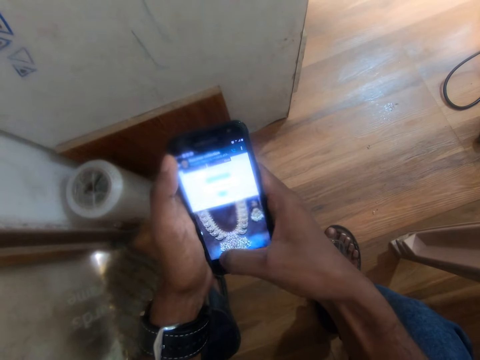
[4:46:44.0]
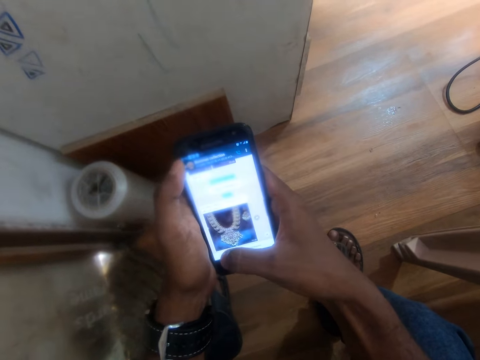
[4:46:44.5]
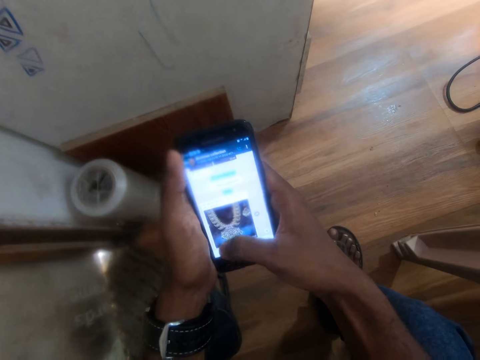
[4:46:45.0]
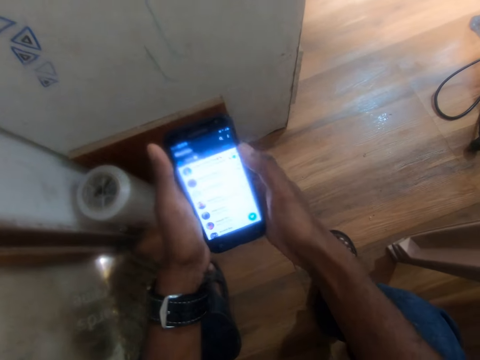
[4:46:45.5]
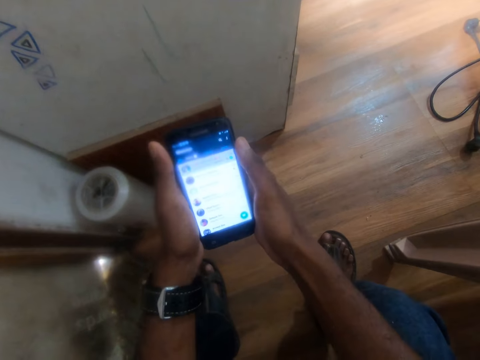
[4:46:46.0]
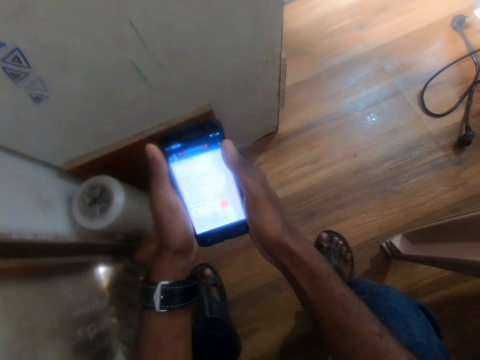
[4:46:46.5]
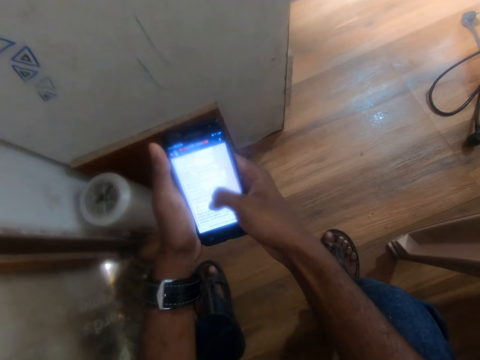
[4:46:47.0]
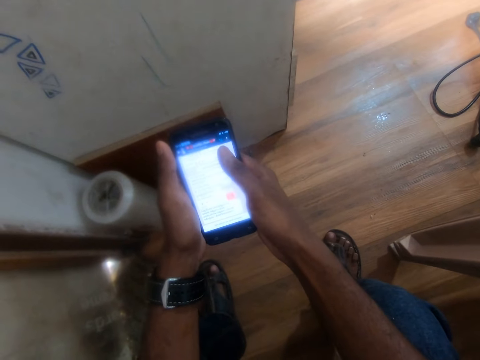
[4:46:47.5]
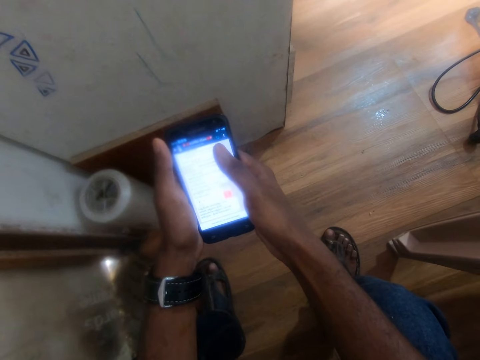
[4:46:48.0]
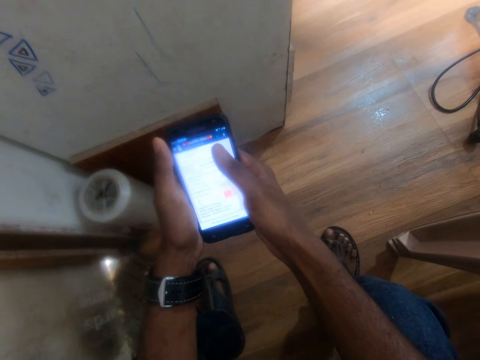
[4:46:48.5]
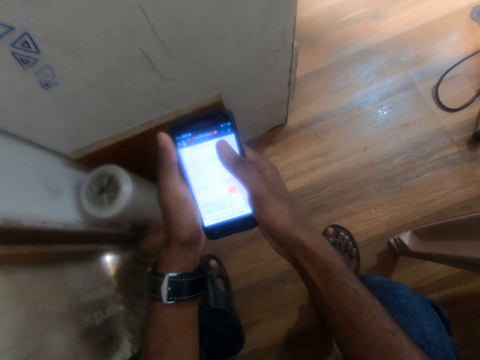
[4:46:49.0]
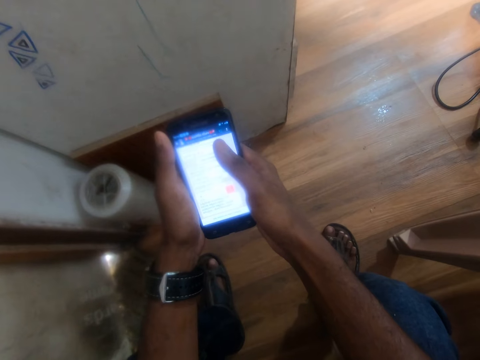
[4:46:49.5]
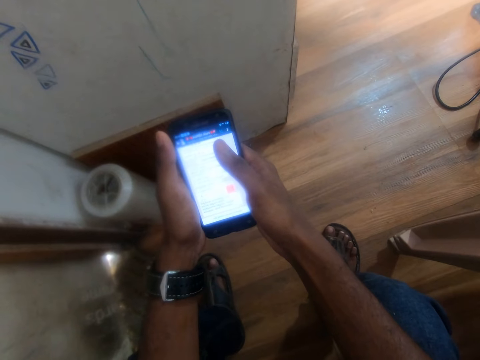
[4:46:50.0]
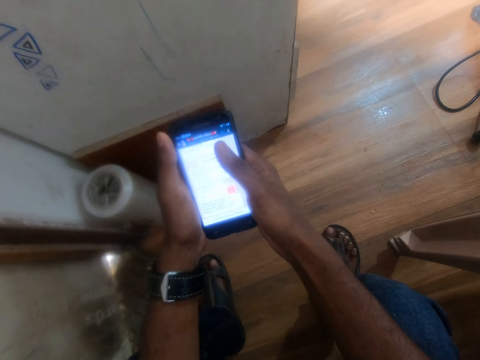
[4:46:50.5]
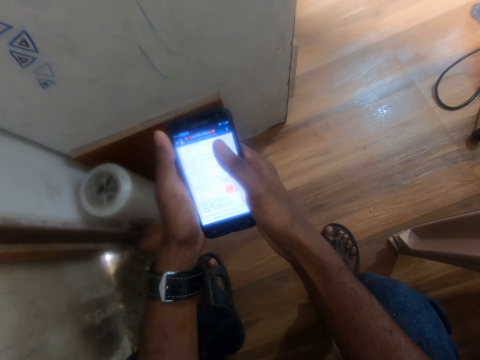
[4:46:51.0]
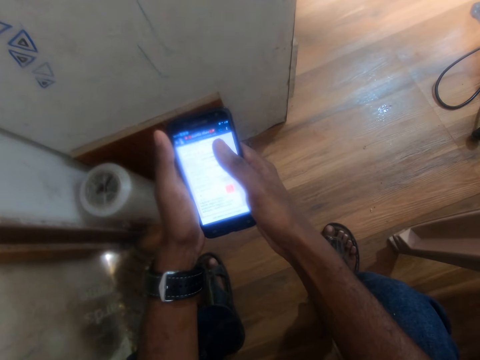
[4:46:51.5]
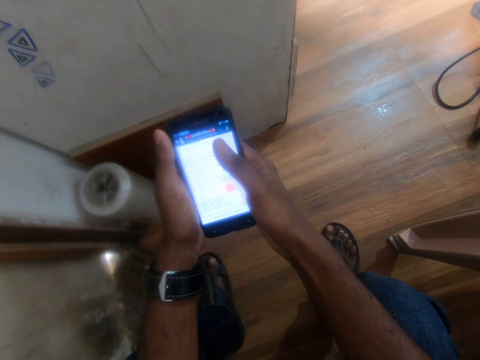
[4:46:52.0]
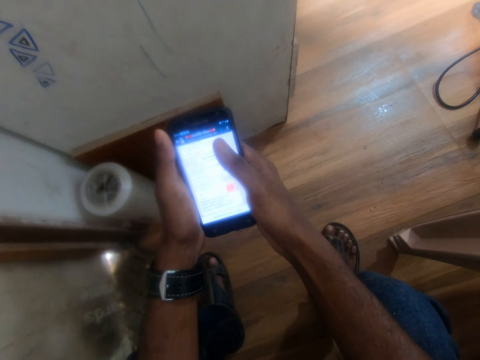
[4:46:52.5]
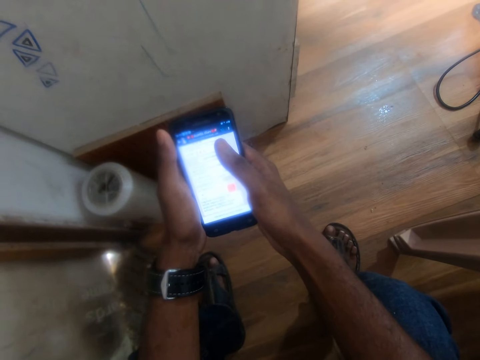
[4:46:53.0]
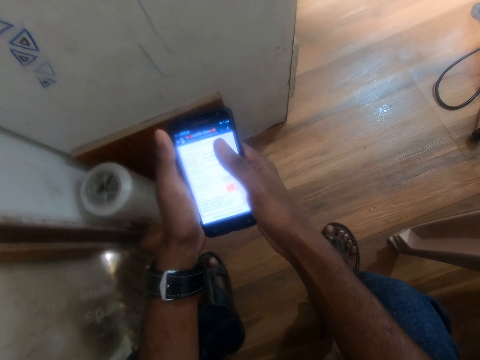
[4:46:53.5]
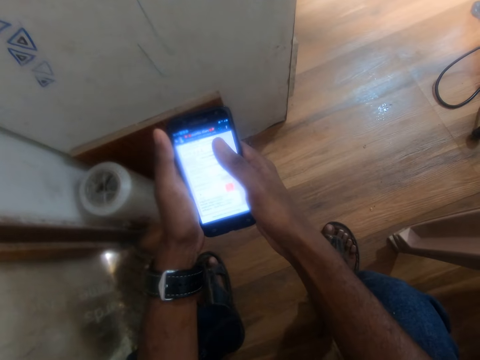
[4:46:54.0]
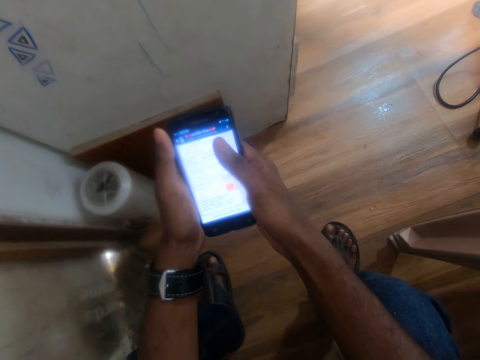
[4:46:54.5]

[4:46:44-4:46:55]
The camera wearer dials.

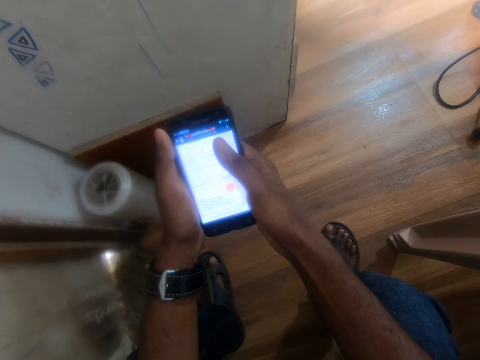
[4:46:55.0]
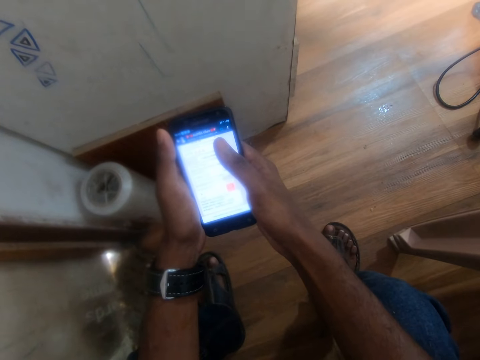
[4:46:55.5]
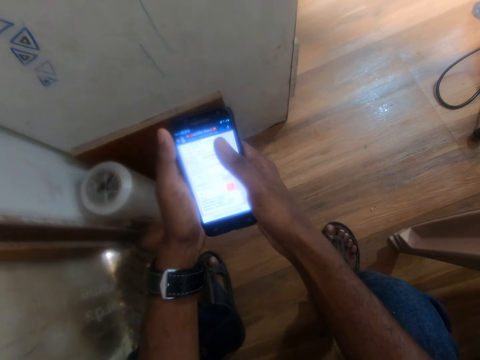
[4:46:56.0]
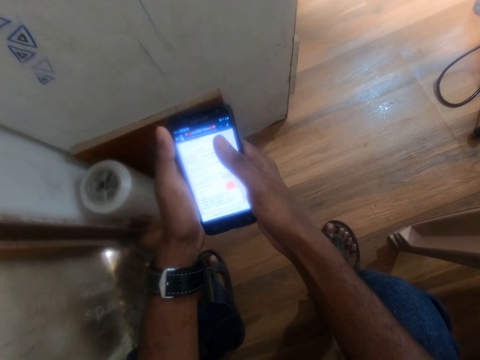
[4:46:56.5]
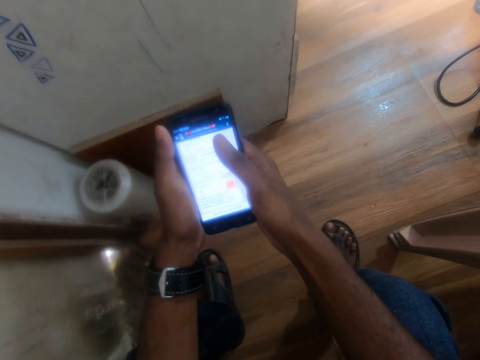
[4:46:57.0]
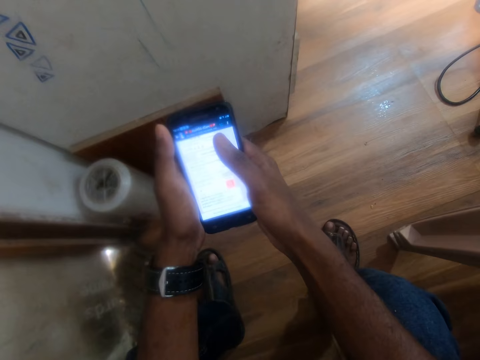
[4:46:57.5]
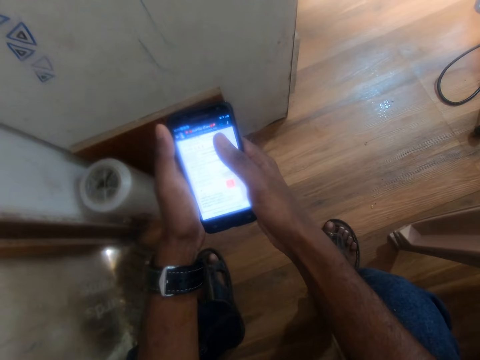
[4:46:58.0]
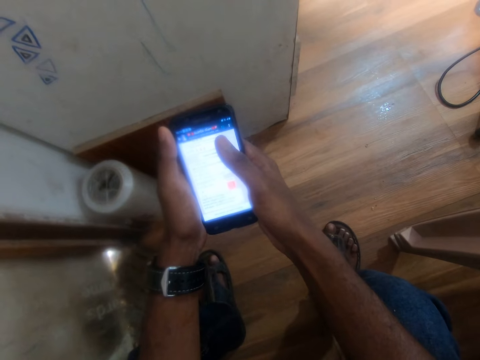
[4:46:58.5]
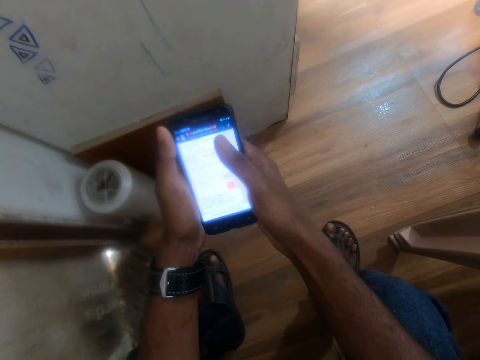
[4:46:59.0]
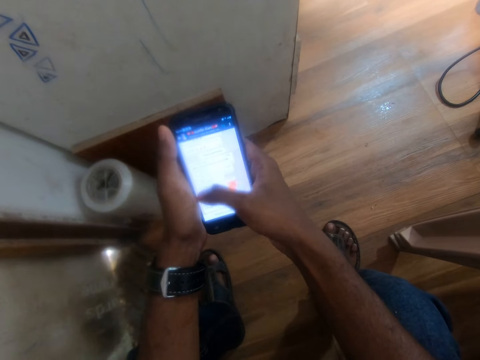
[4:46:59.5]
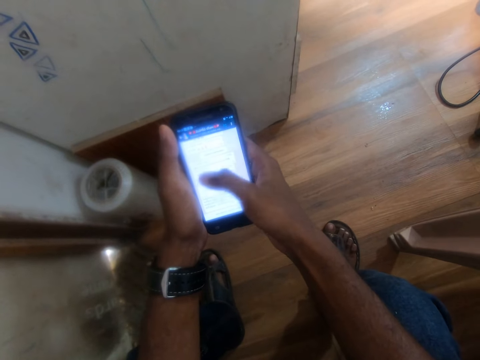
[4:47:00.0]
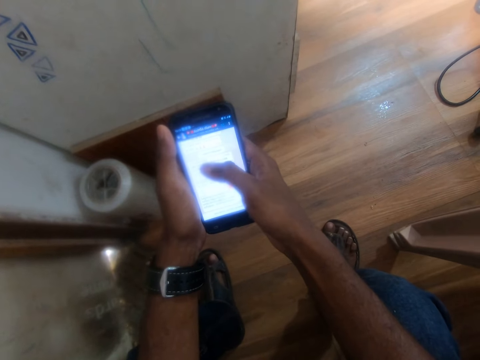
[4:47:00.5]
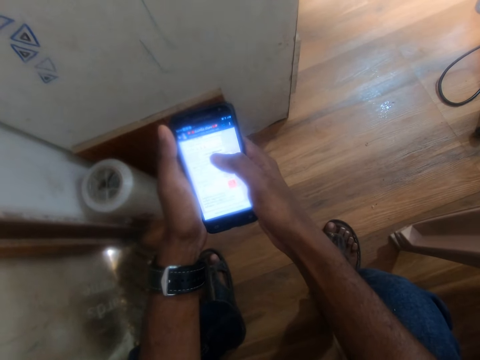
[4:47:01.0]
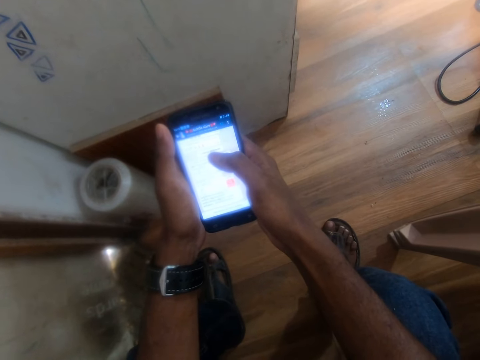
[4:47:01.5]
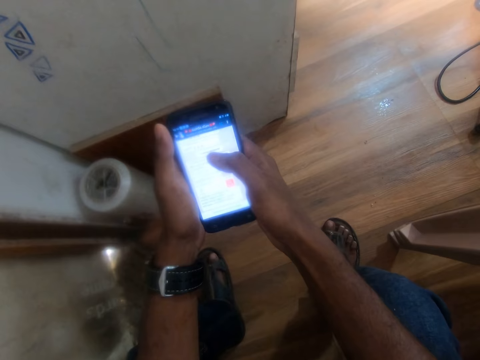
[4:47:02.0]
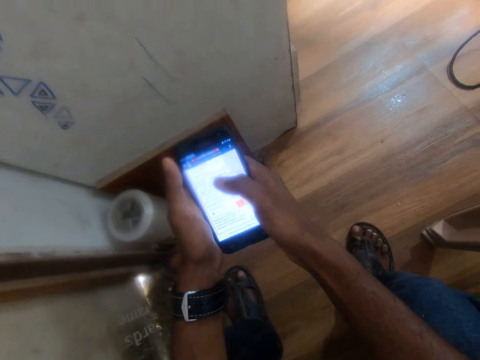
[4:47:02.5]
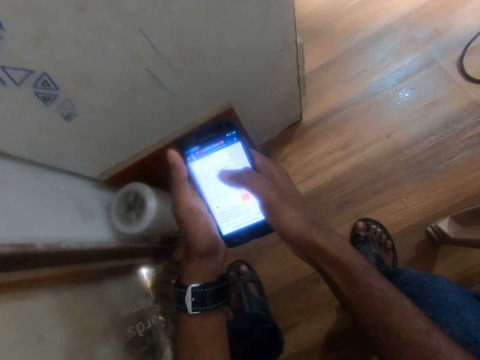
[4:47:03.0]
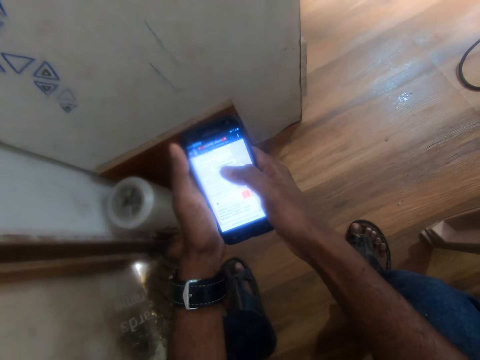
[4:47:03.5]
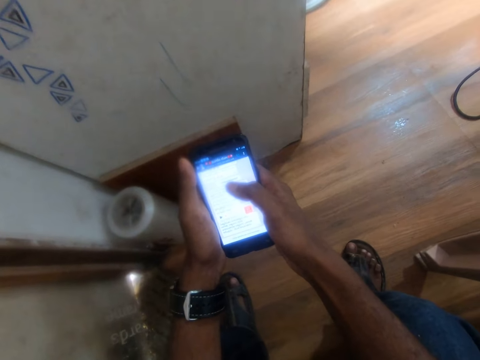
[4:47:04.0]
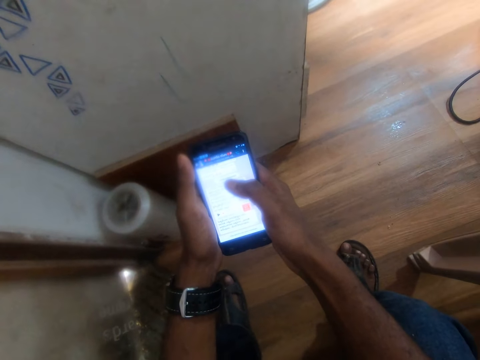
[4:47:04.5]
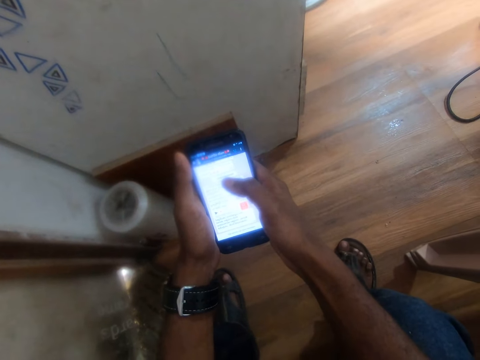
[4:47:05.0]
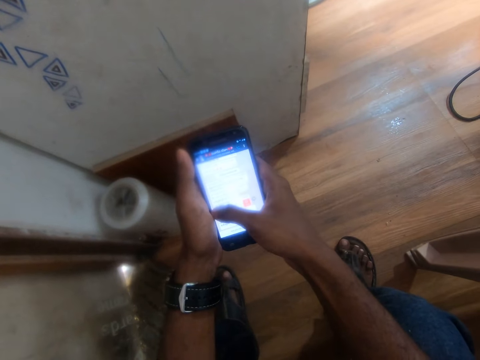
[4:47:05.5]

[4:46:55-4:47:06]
The camera wearer swipes.

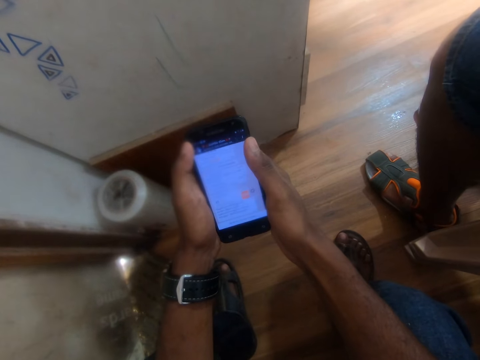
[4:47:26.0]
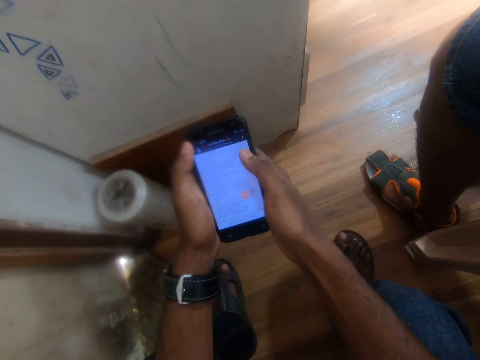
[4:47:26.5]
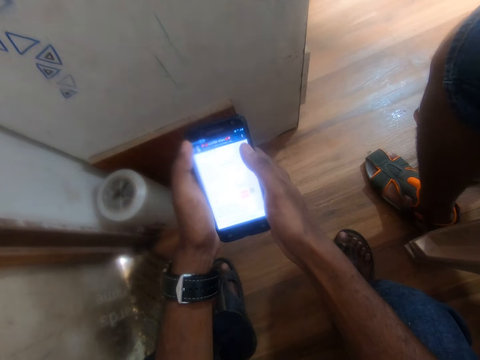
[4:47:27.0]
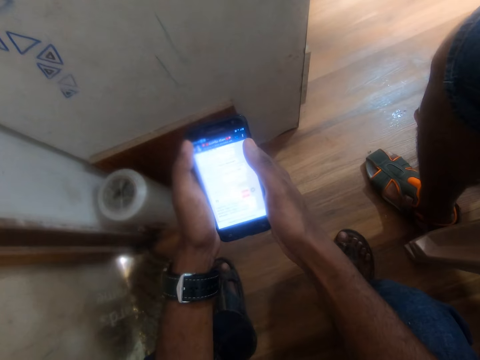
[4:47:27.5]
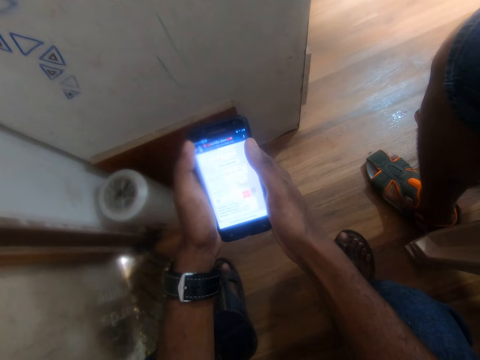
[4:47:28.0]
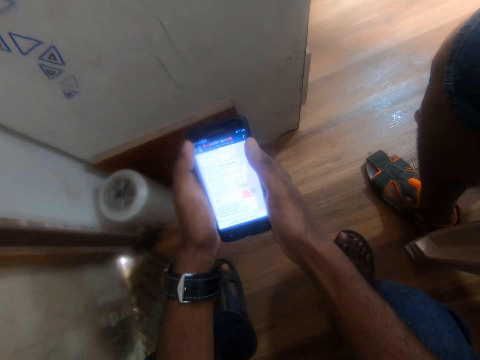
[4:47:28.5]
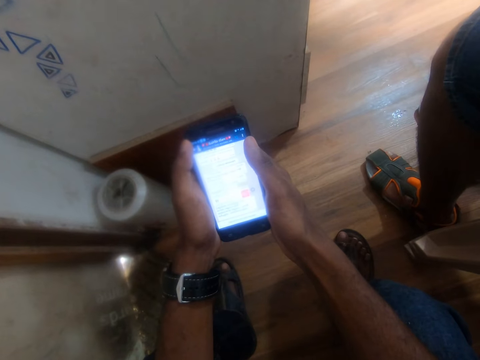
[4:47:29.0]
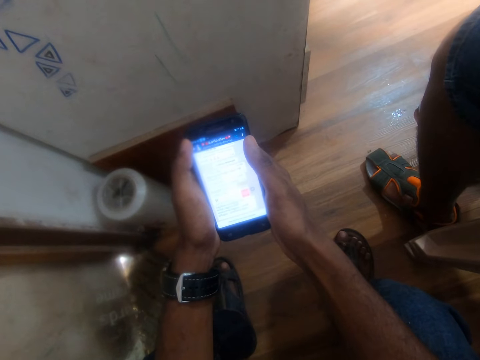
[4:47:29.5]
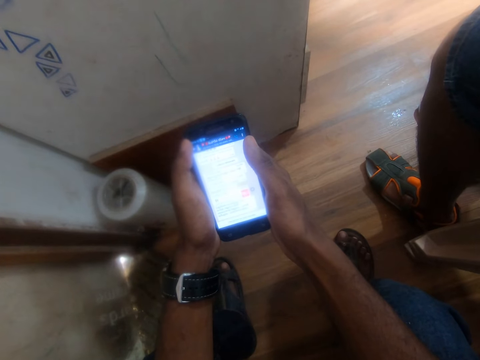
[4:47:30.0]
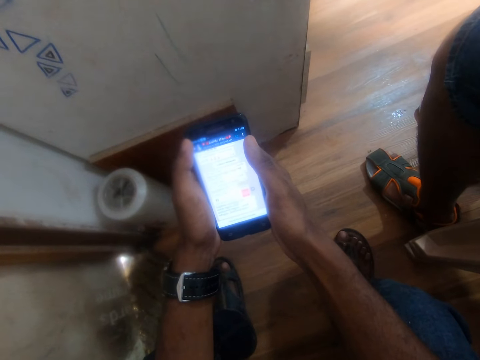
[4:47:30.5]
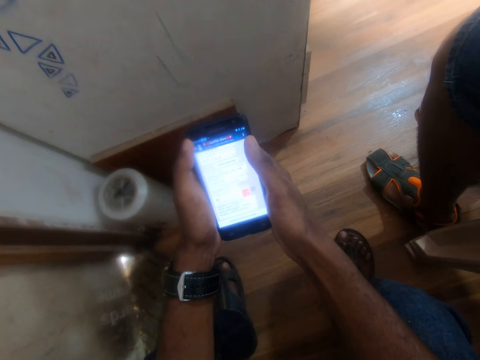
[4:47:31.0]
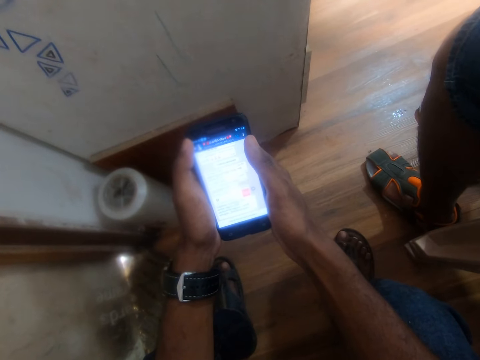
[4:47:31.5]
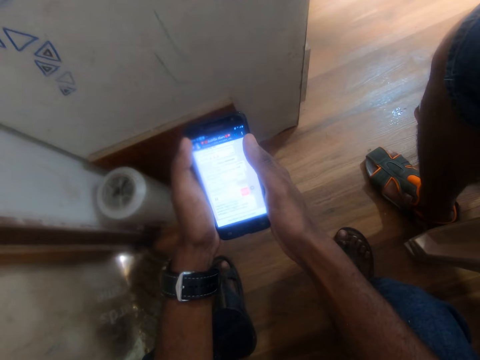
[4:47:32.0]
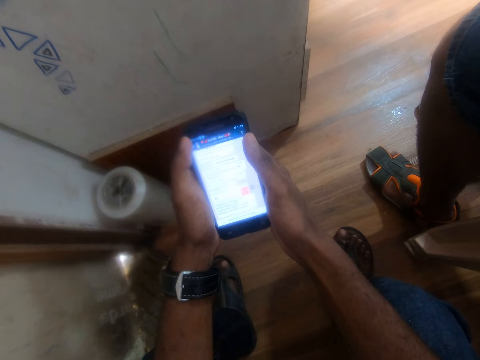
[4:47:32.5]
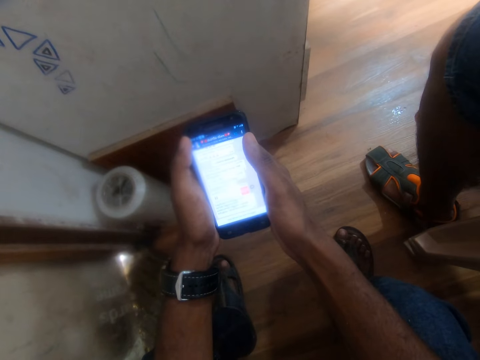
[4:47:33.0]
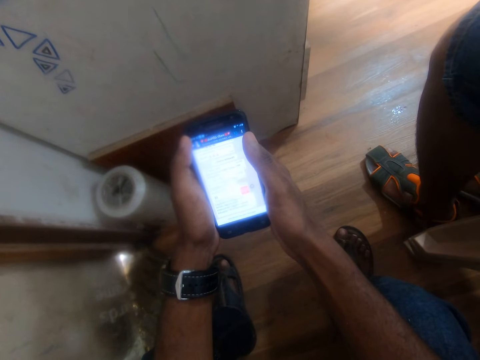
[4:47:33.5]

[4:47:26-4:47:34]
The camera wearer unlocks the phone.
